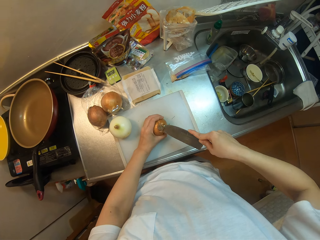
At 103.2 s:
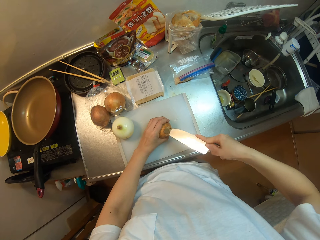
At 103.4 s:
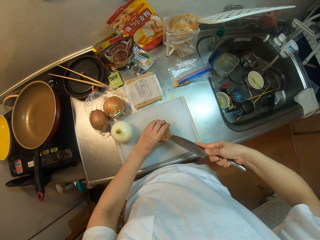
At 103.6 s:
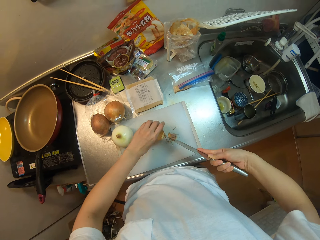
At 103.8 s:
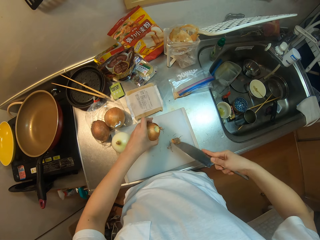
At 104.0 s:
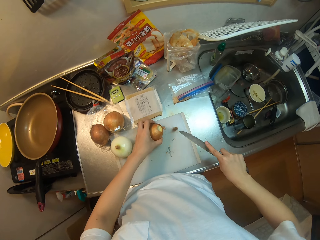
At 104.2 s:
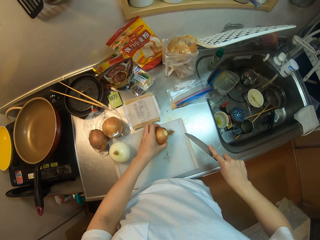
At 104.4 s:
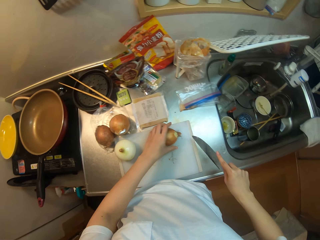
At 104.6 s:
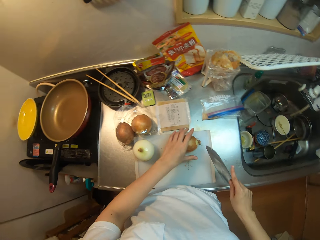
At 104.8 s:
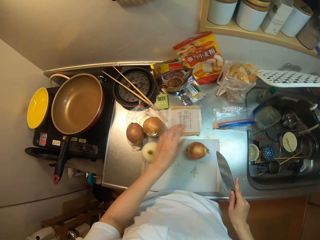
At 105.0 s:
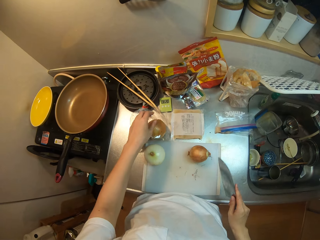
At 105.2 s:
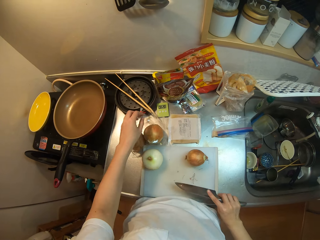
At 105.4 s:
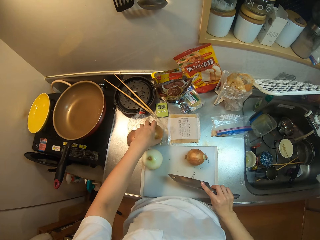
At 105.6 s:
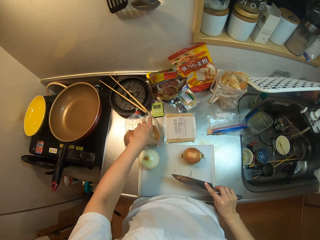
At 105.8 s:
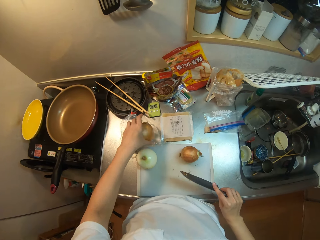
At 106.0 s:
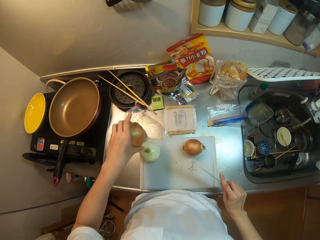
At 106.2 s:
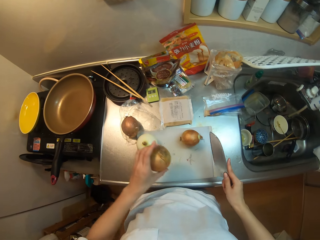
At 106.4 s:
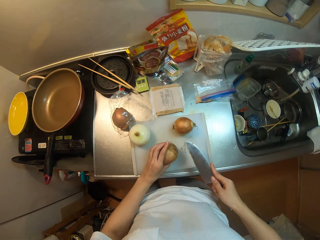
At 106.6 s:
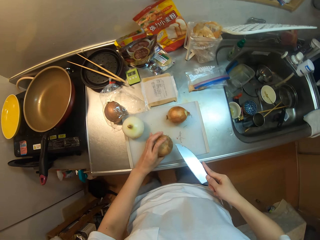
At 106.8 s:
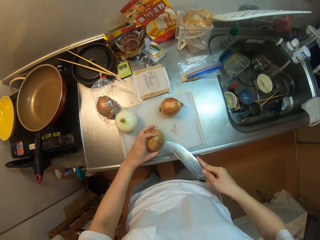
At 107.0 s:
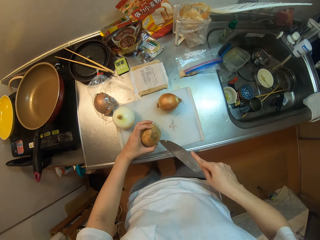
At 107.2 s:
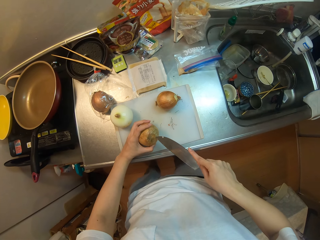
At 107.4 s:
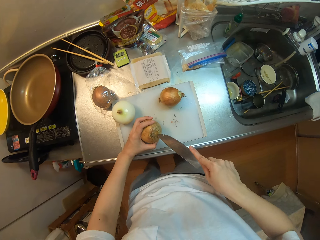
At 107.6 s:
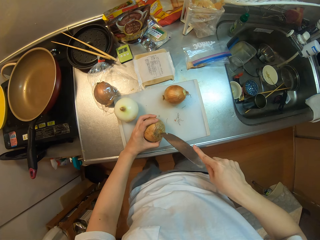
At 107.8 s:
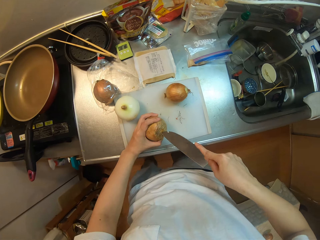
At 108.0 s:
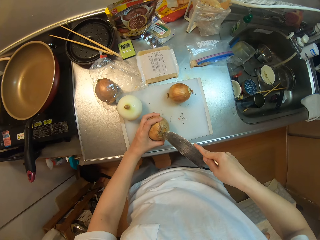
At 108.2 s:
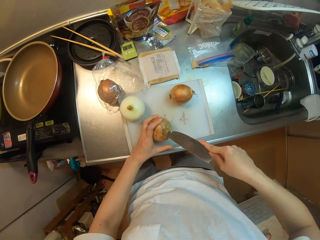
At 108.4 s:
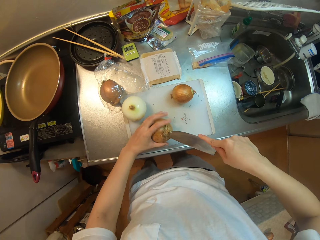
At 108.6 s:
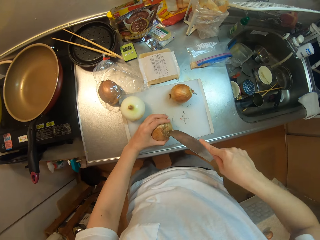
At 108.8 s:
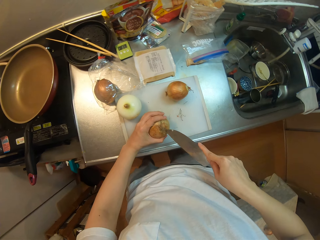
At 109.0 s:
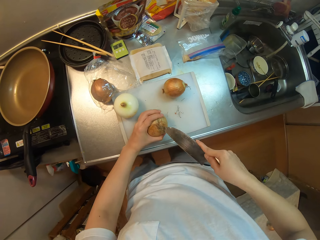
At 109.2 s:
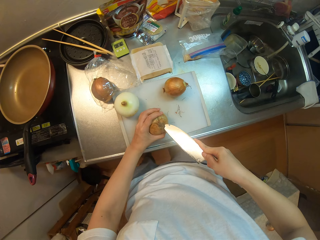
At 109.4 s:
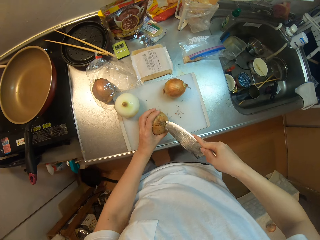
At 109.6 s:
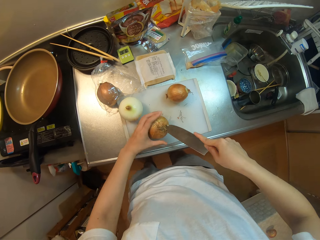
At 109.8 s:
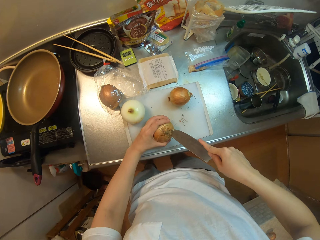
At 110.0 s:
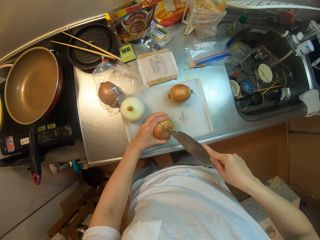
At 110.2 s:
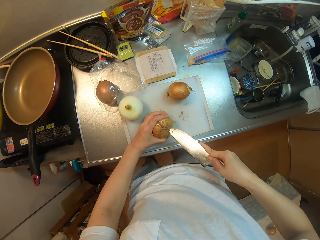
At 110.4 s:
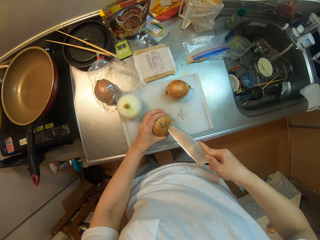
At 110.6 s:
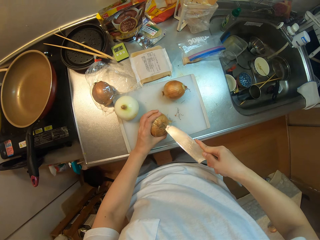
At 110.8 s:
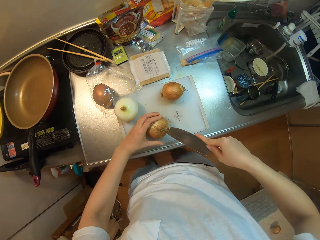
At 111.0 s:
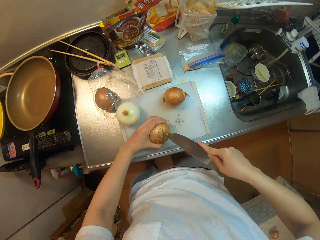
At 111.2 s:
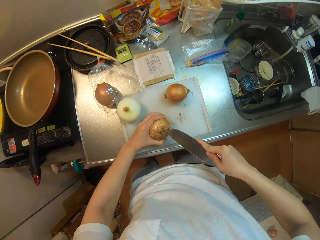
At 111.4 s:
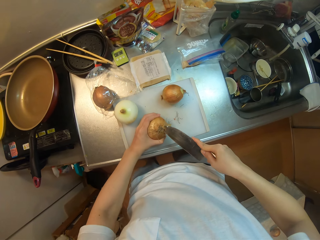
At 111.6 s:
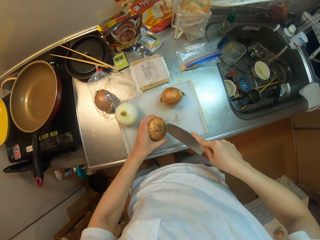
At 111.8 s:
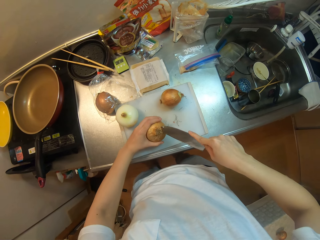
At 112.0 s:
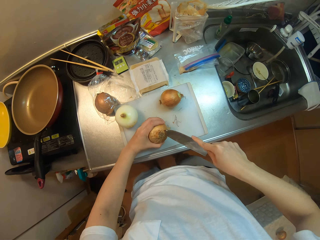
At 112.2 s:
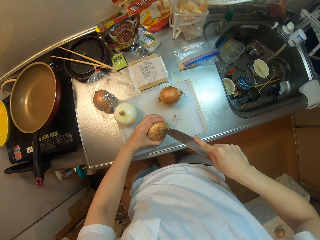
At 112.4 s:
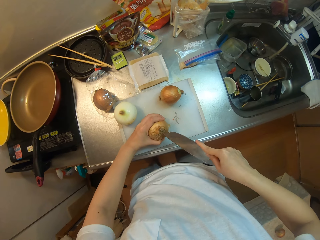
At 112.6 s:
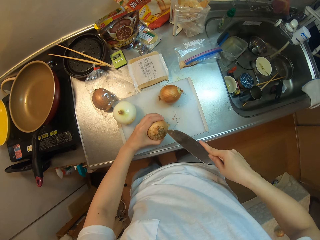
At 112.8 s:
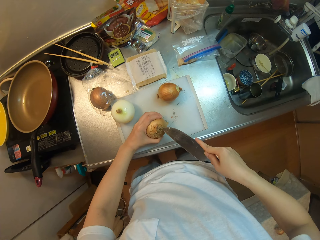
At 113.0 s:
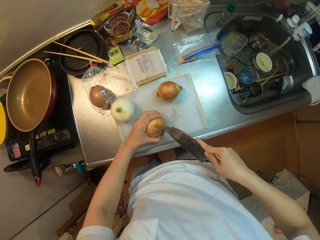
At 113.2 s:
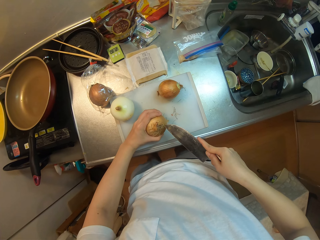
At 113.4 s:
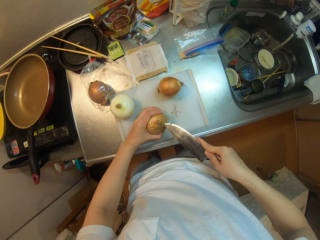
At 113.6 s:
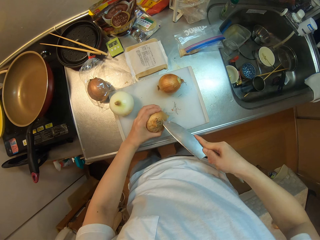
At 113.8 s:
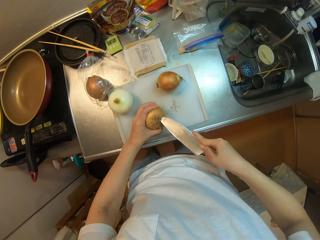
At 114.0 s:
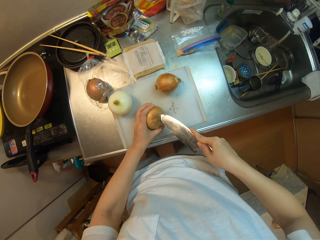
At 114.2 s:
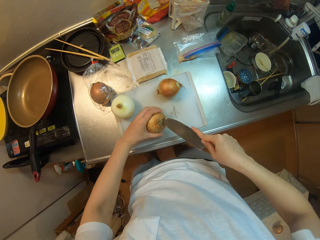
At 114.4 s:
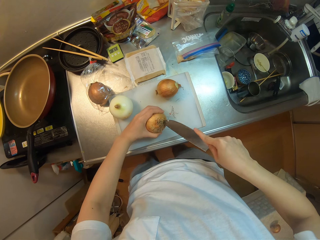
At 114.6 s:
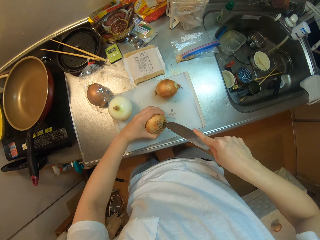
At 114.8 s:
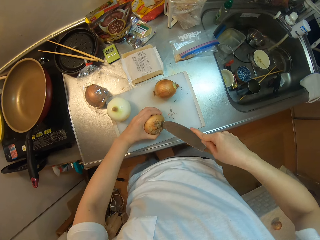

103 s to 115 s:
The camera wearer picks up another onion from the nylon. They trim the end of the onion with a knife.

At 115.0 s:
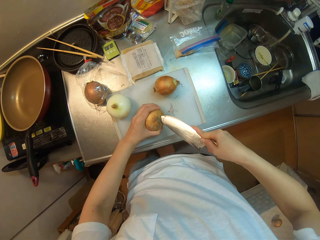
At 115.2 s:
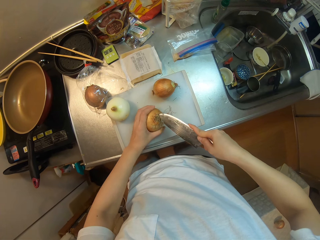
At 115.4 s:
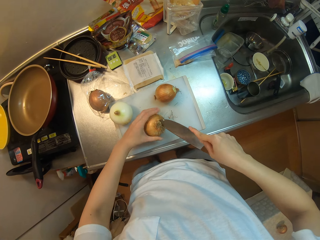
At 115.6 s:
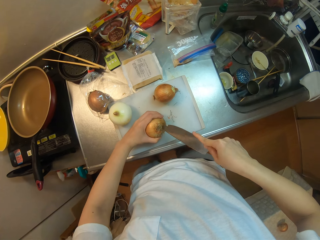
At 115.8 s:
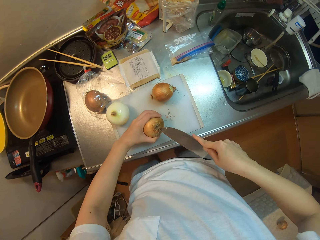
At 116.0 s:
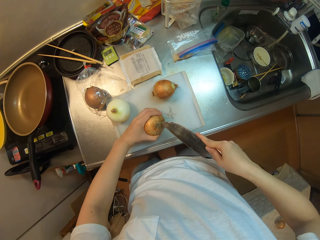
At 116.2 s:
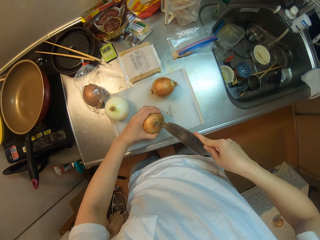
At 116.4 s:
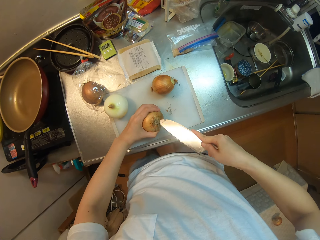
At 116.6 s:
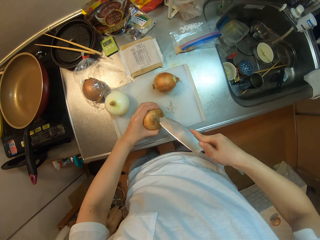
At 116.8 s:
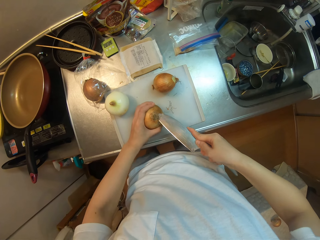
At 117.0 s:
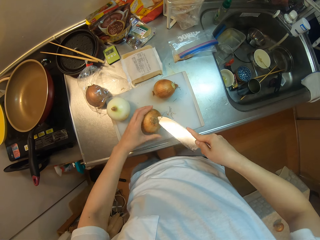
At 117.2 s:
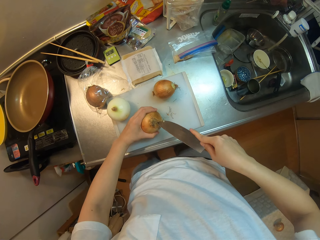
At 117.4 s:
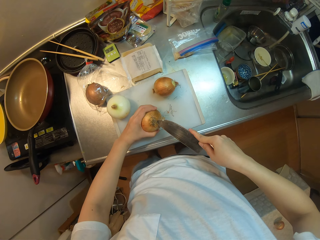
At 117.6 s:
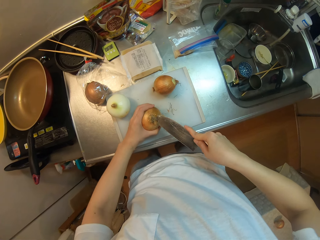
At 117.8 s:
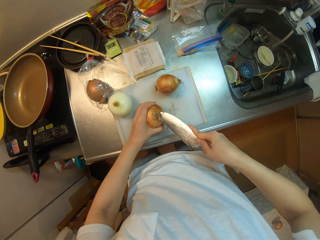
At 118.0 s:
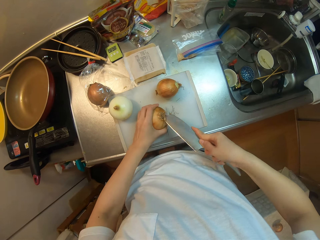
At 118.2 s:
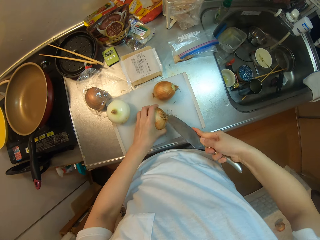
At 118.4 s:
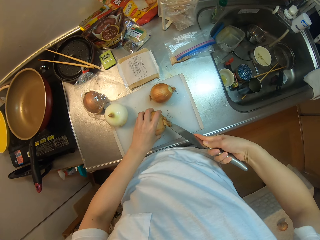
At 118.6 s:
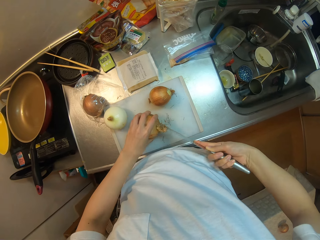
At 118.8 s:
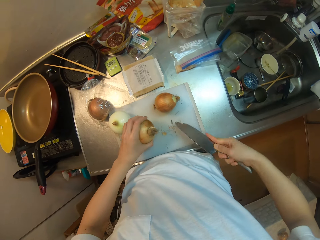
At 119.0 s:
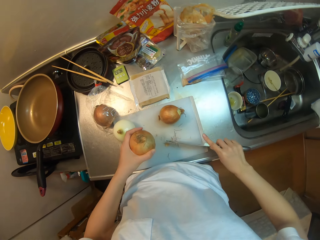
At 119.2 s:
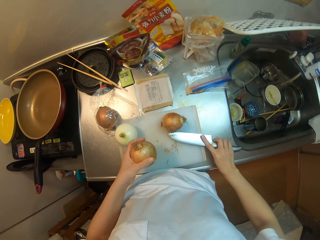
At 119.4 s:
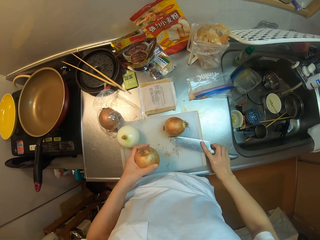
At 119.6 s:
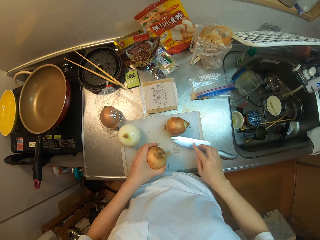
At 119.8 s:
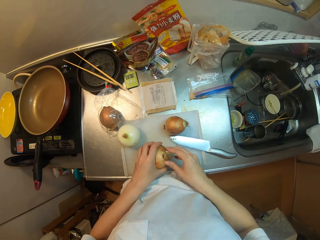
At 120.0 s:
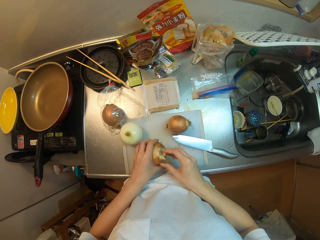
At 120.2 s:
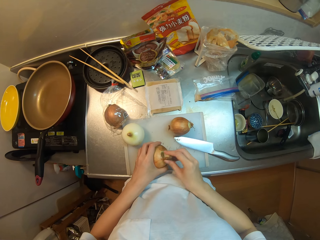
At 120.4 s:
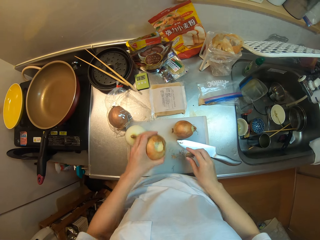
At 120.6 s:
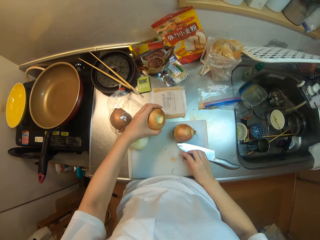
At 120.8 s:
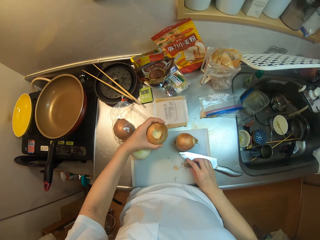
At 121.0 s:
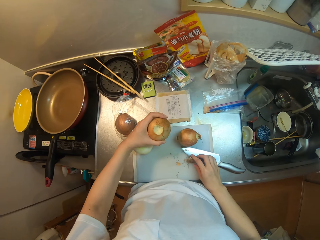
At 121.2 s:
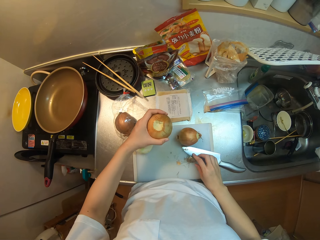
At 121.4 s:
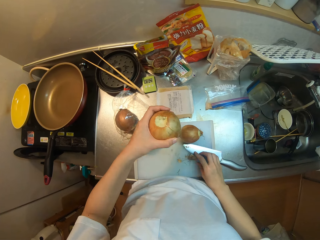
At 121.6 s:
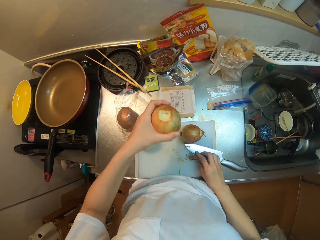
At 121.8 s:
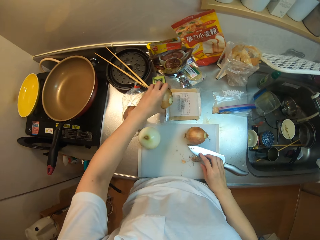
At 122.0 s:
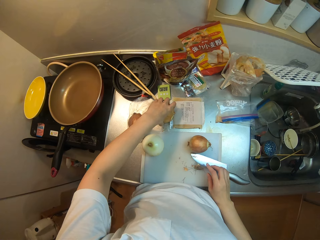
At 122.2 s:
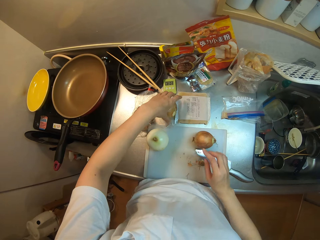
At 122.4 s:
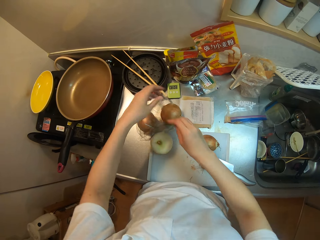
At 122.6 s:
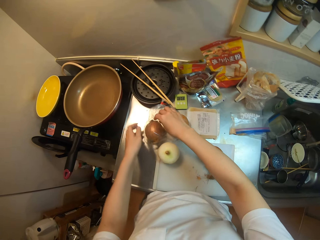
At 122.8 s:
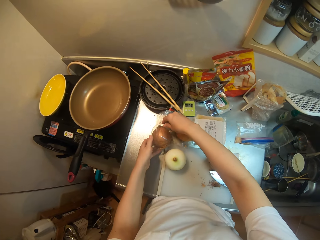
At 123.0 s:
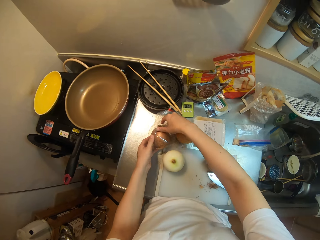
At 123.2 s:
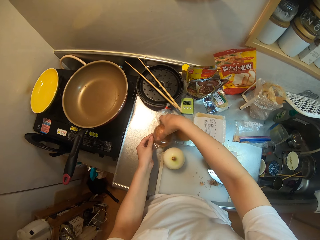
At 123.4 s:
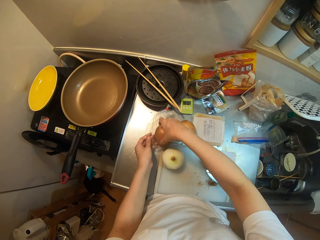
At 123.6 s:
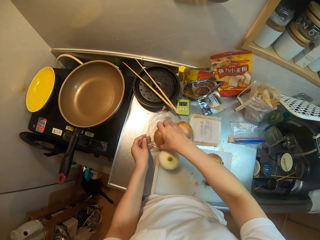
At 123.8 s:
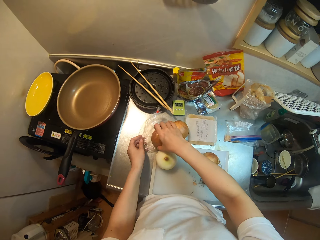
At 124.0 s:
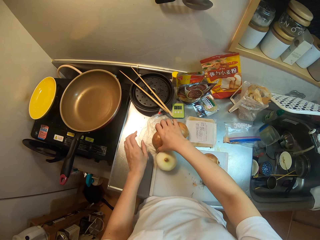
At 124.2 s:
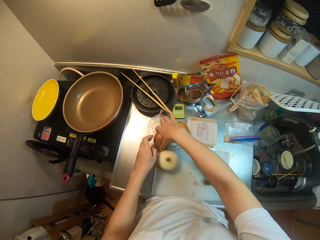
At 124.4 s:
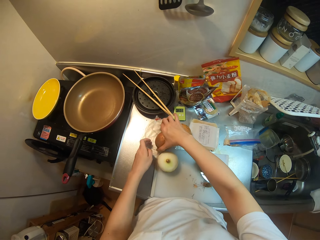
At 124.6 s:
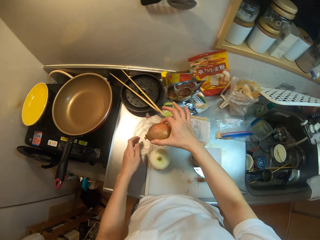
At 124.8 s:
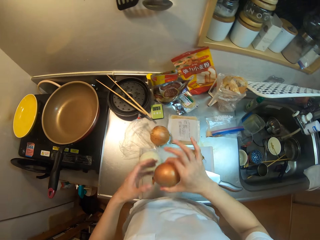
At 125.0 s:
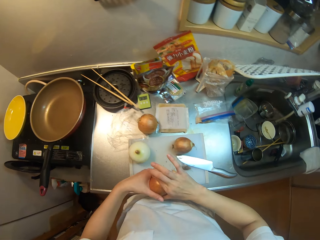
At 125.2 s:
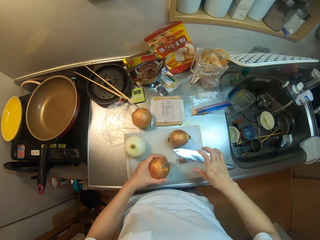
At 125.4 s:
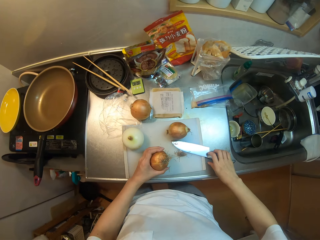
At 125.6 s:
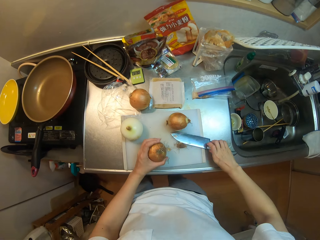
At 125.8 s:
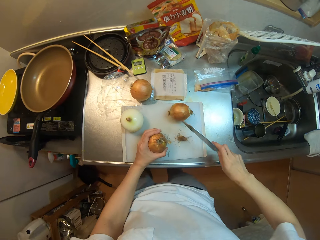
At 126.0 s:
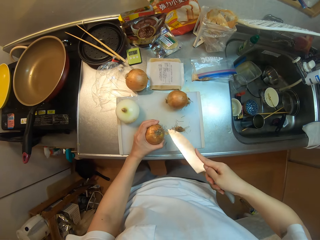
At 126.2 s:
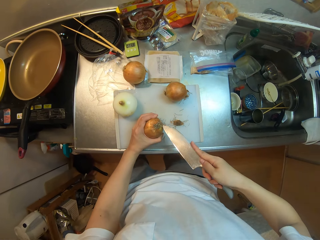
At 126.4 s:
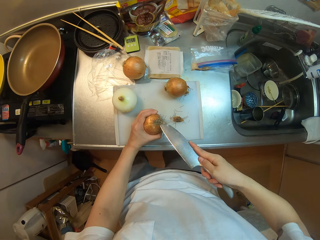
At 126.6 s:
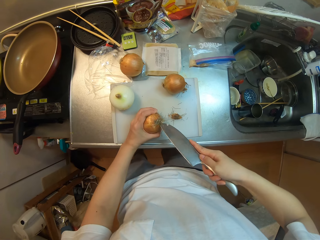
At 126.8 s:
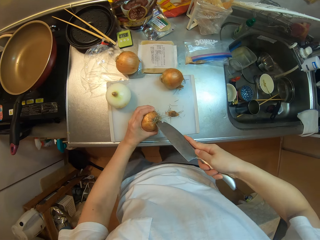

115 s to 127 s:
The camera wearer drops the knife on the cutting board. They drop the onion on the kitchen countertop. They pick another onion from the nylon. They pick the knife from the top of the cutting board.
